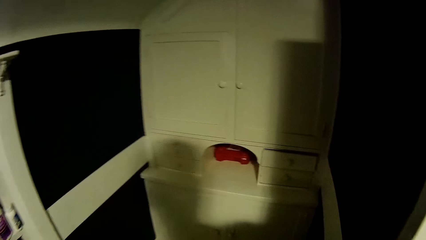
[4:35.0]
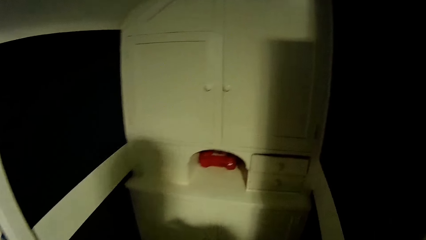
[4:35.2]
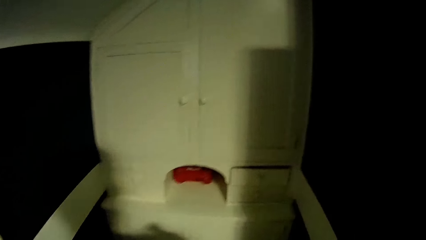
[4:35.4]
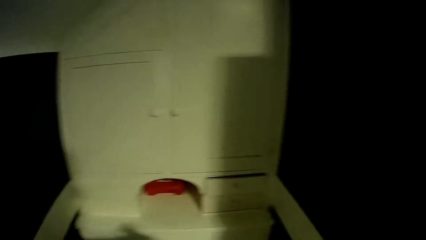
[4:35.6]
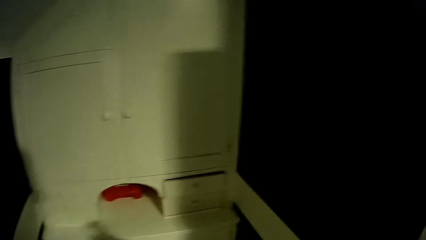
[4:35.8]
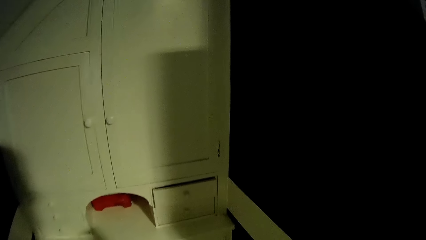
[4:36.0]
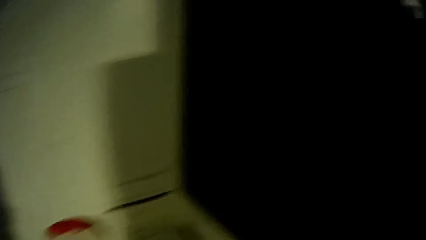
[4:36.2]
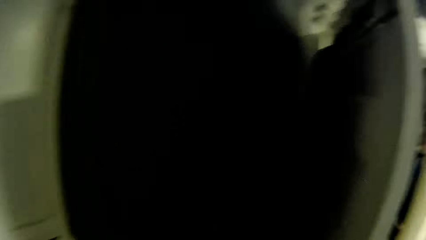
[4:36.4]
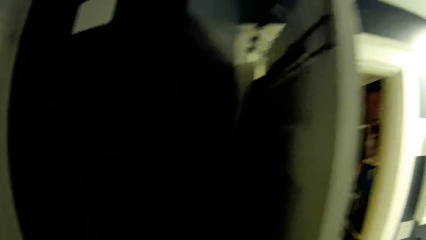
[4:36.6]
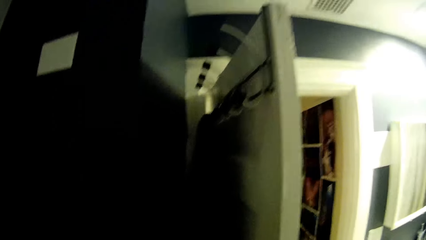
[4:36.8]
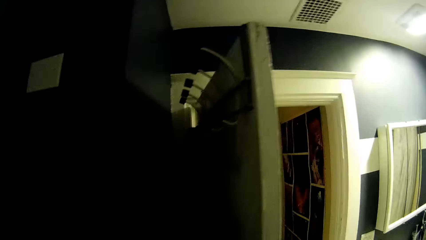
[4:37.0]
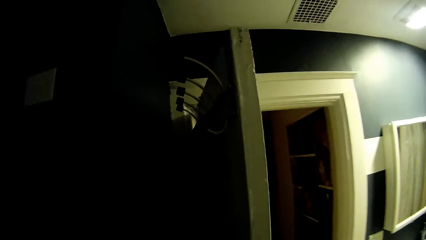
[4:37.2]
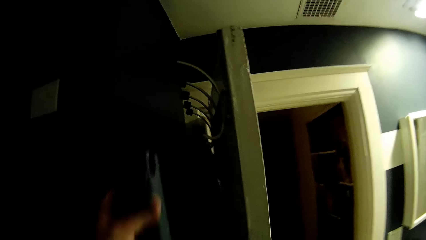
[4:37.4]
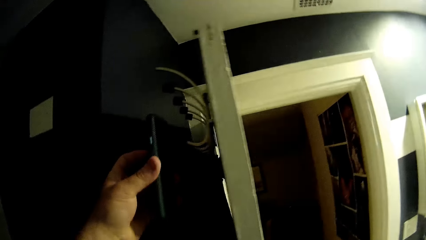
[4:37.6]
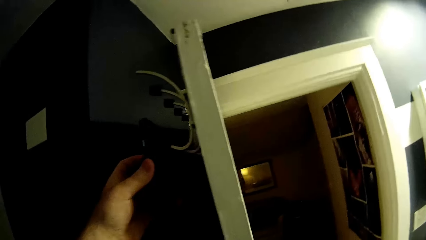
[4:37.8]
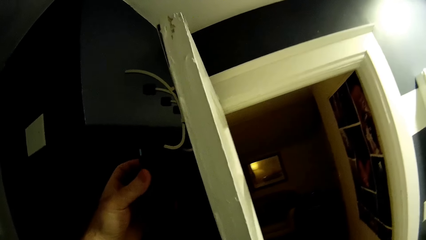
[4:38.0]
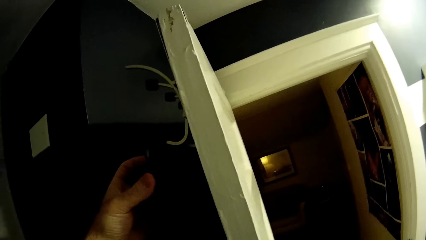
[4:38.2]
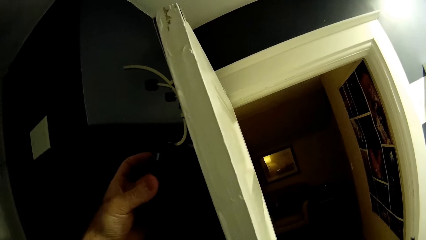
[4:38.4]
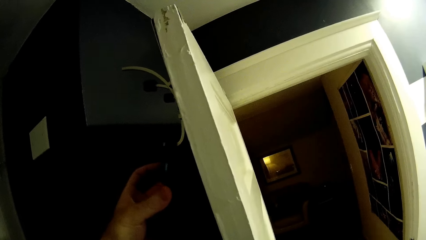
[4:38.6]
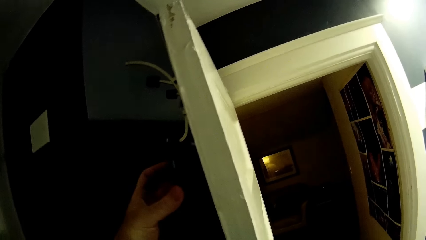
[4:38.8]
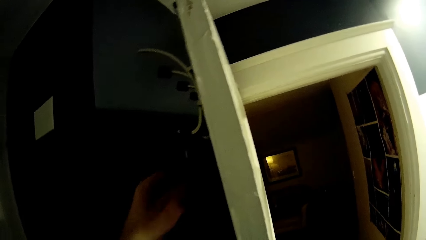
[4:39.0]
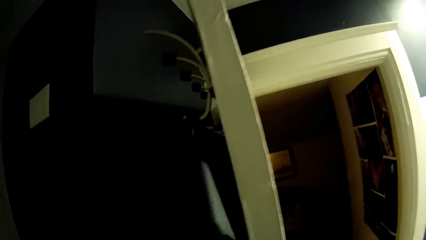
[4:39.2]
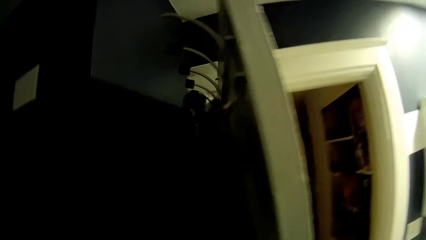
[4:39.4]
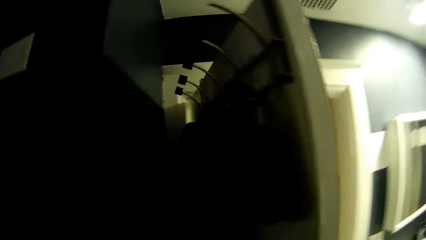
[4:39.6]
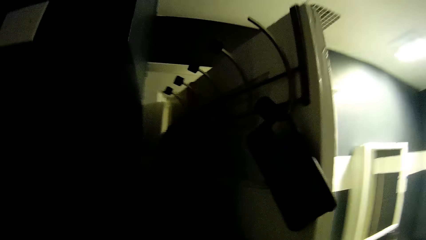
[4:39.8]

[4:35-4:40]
The camera wearer puts the phone cover in the hook on the wall.

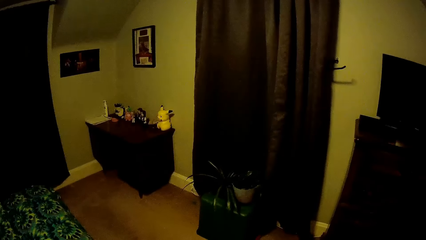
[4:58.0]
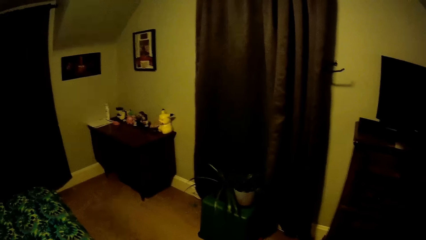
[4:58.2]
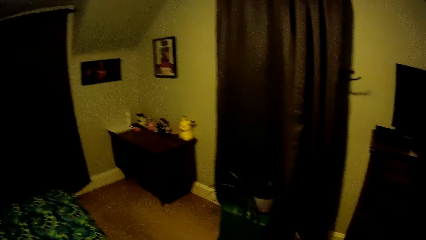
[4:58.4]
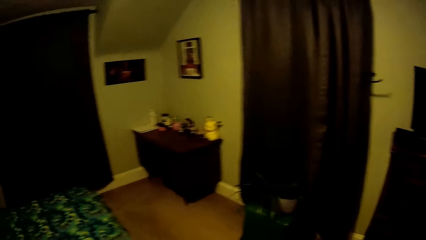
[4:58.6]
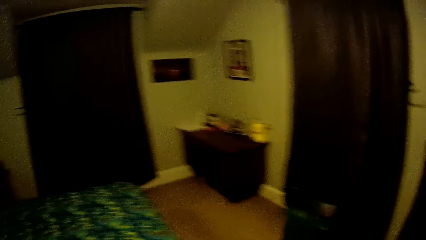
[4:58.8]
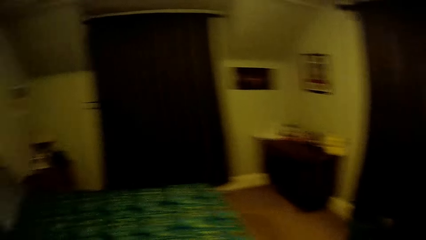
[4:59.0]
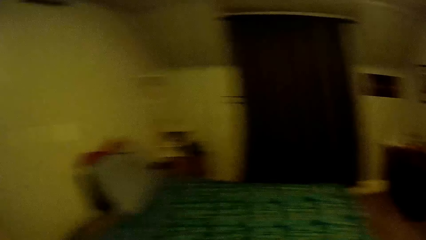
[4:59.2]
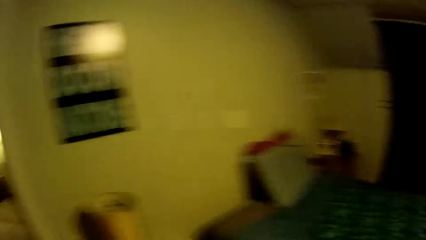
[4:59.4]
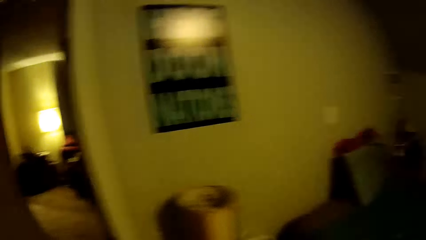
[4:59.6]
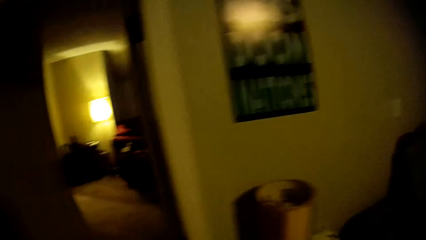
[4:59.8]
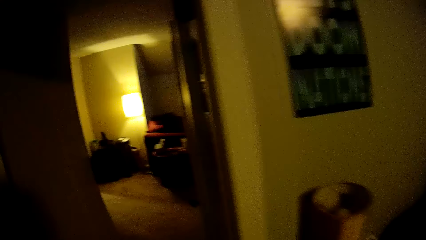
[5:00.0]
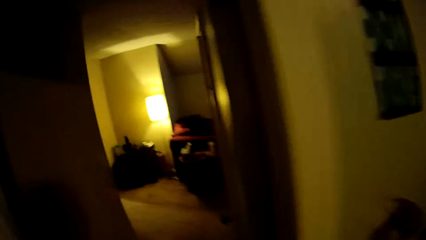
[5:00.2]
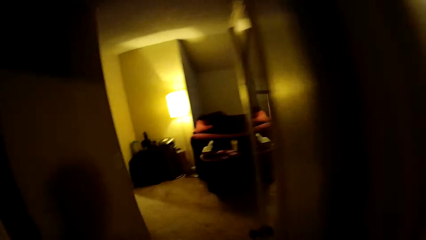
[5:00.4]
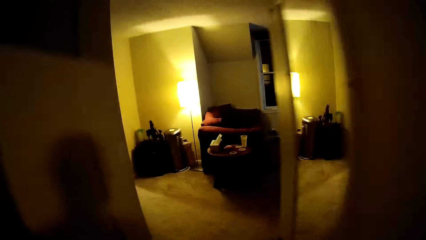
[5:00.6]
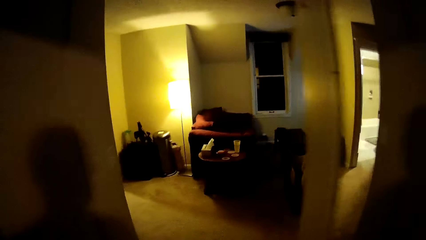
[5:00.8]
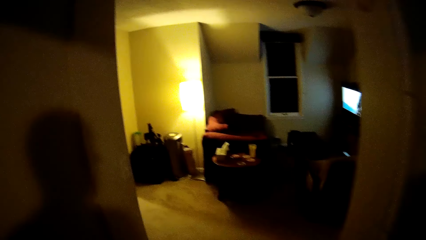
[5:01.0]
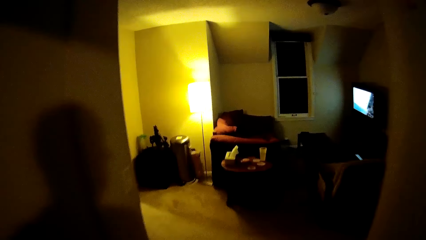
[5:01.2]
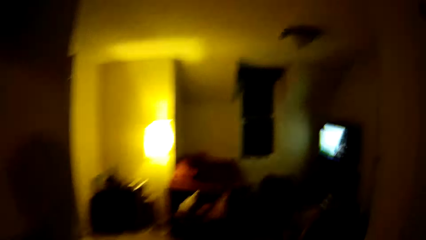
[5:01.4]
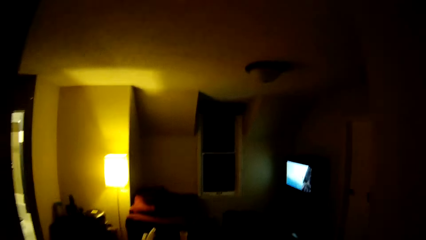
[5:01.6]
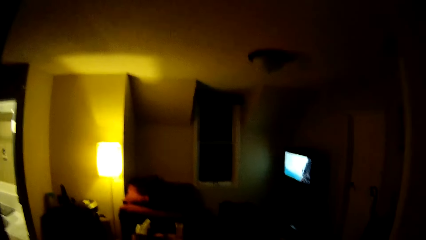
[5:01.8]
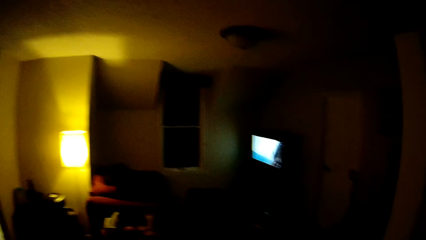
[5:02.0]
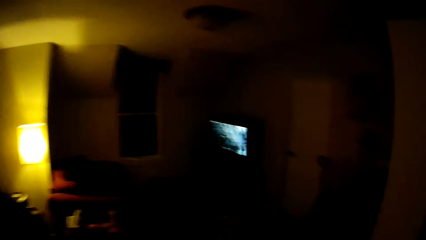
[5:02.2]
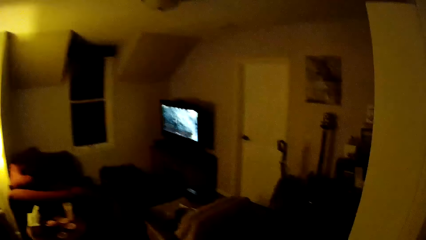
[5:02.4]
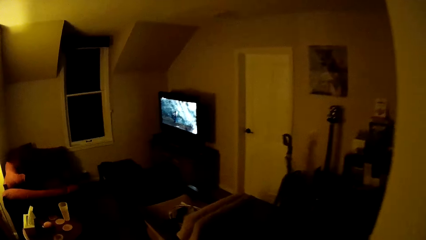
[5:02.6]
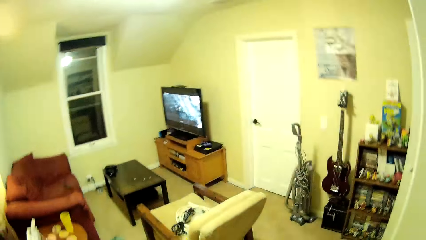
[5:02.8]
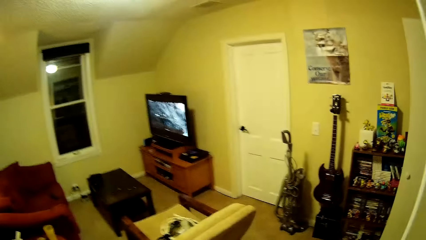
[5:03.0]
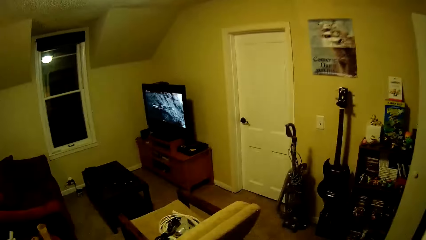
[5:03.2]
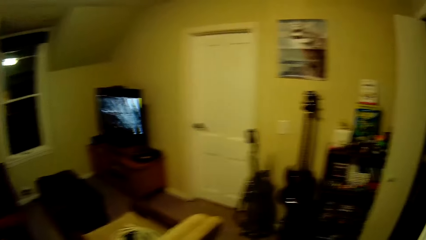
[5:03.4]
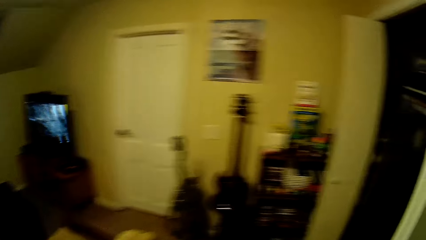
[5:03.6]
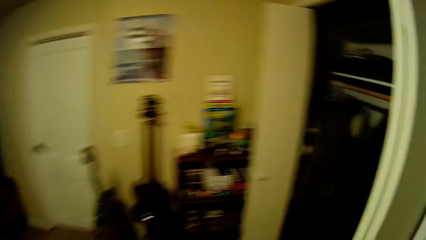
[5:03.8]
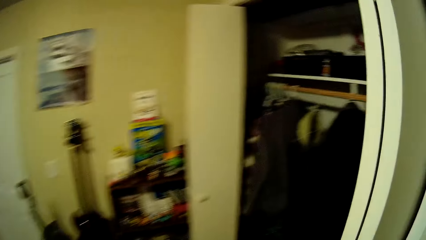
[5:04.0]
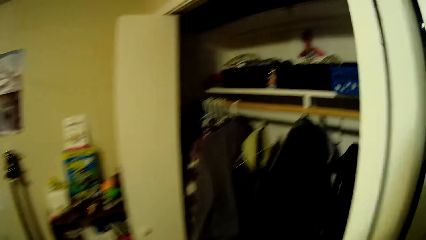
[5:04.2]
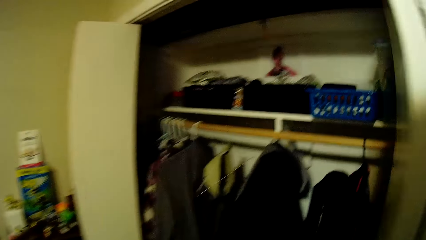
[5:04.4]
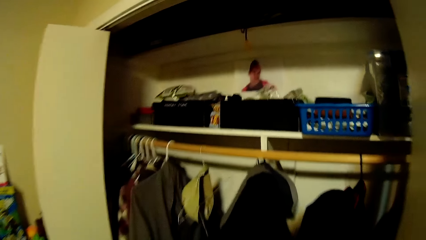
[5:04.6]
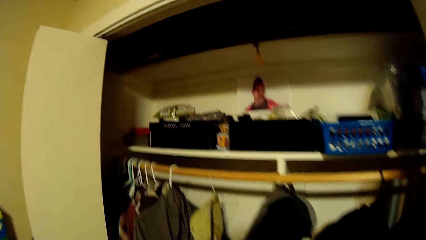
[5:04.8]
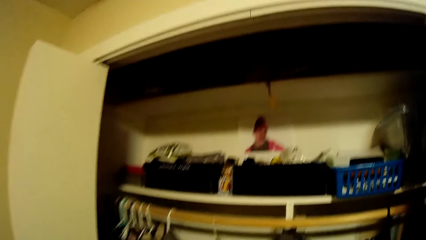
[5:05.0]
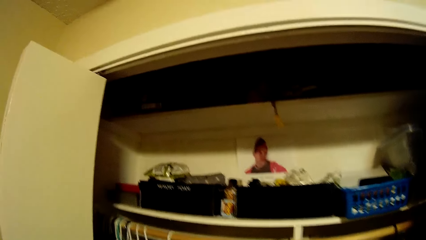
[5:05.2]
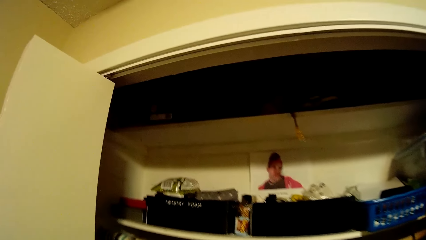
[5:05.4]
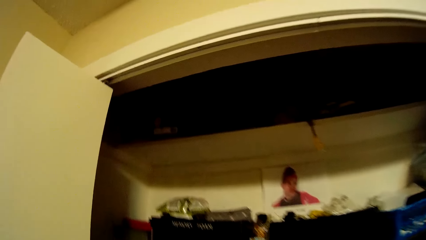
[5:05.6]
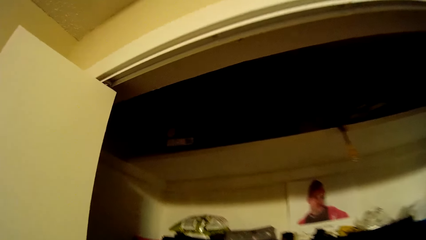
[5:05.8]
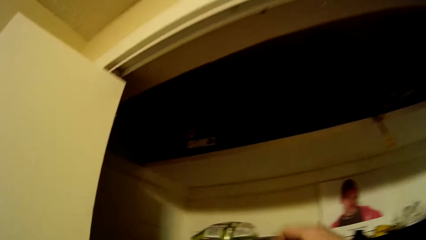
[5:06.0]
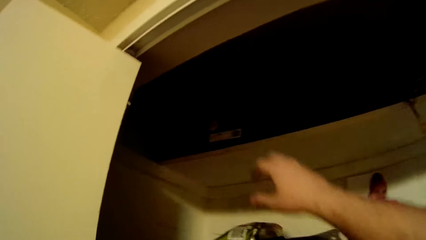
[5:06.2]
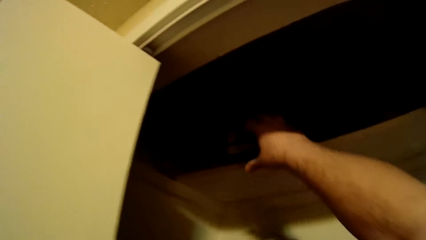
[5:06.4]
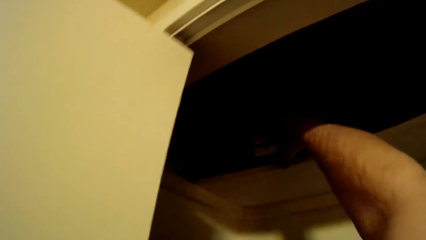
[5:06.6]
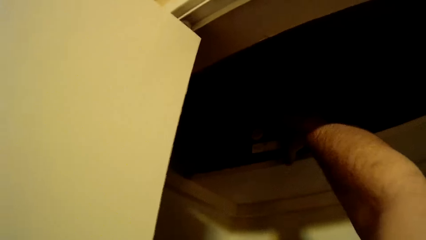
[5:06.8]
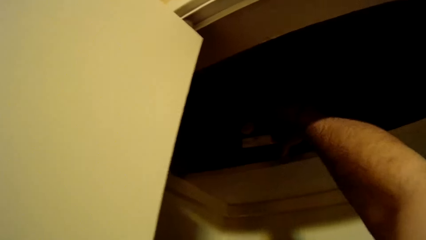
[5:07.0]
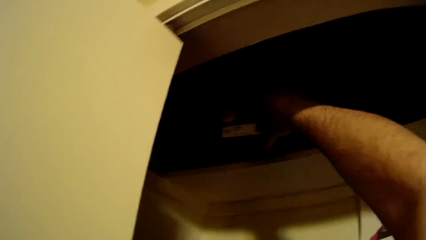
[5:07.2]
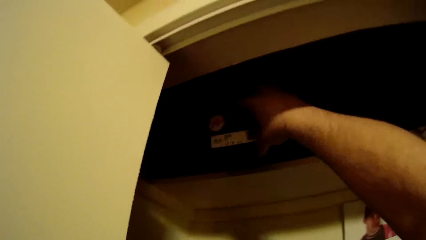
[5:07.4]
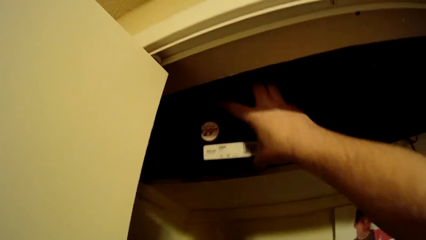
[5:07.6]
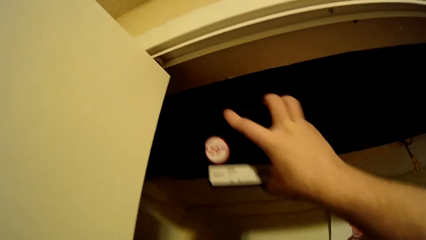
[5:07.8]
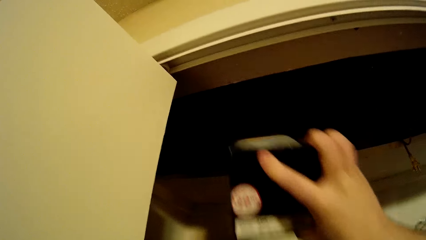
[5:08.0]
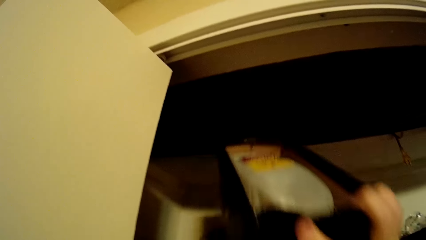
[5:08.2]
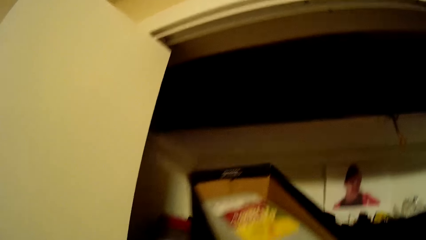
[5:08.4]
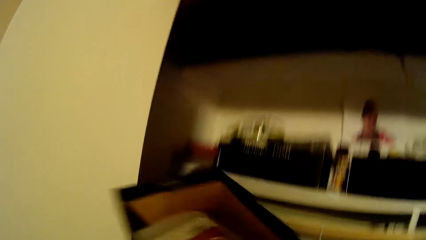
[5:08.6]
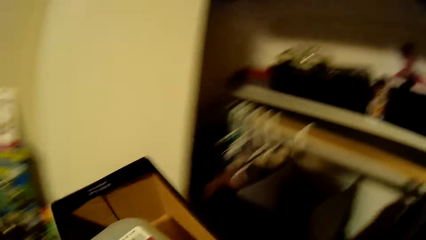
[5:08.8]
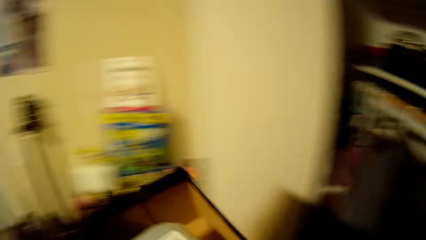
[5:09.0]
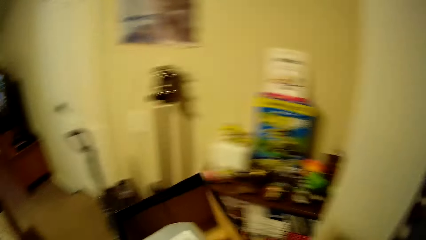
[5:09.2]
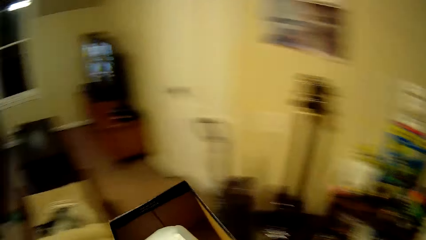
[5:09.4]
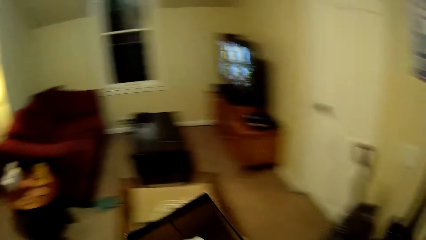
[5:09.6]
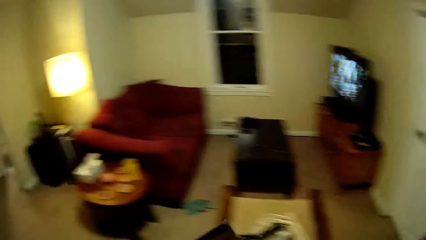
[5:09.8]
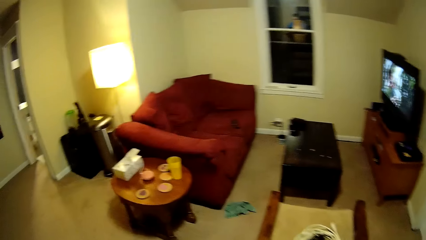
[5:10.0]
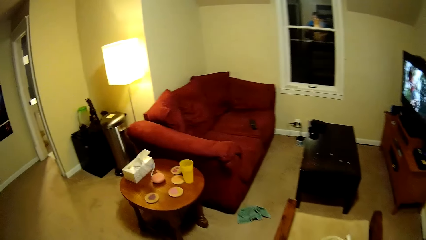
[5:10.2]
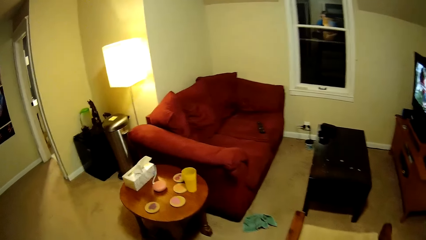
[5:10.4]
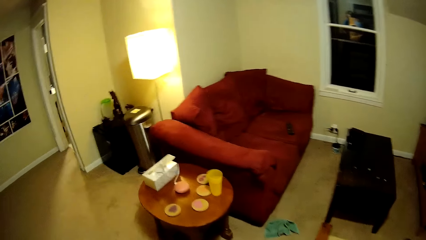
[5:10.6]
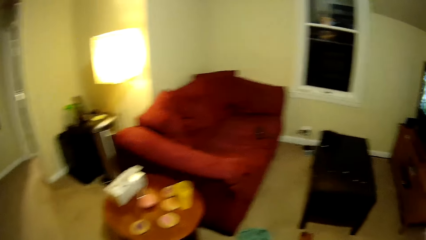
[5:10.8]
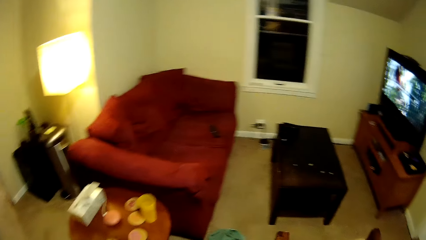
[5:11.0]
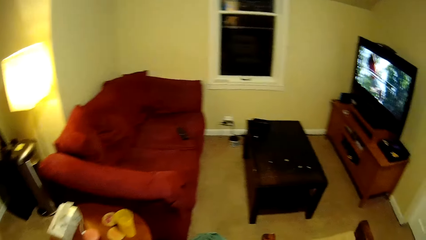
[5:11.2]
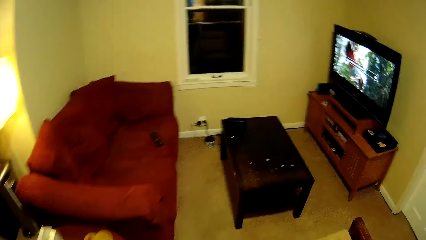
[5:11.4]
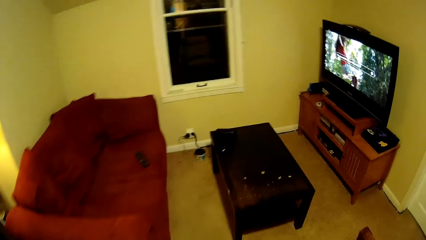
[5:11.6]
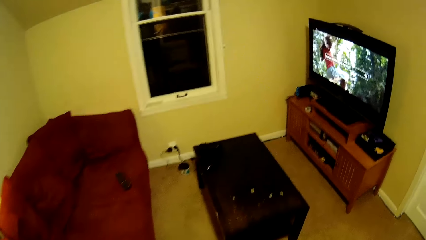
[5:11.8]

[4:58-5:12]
The camera wearer walks around the house. They pick up a box on the cabinet. They walk on the floor.
